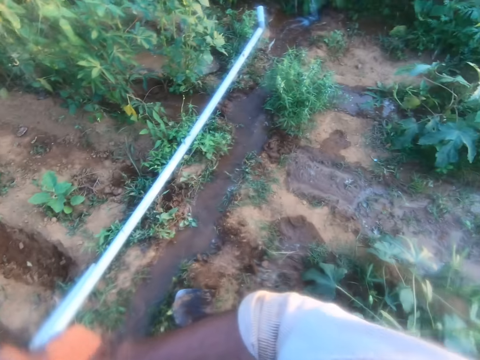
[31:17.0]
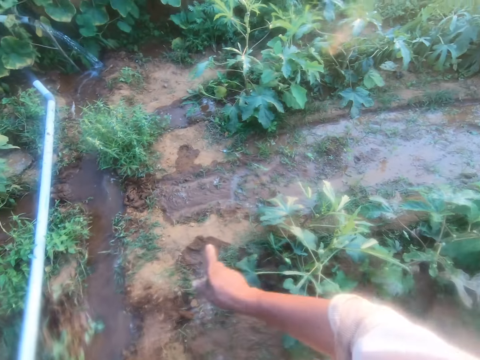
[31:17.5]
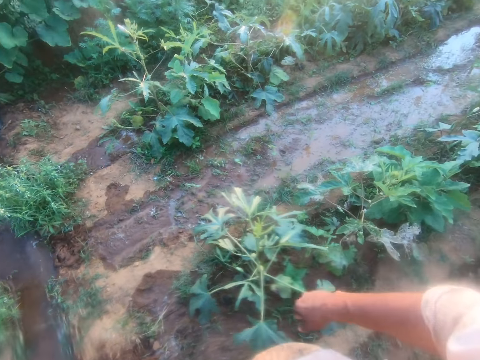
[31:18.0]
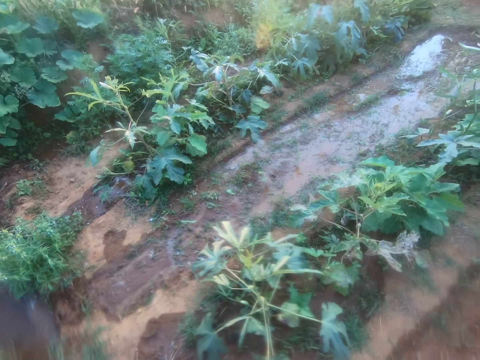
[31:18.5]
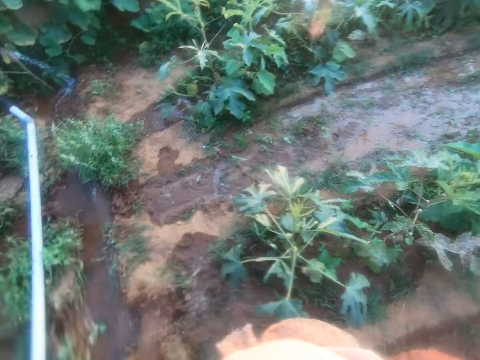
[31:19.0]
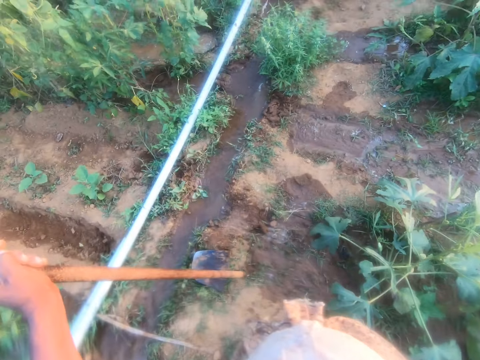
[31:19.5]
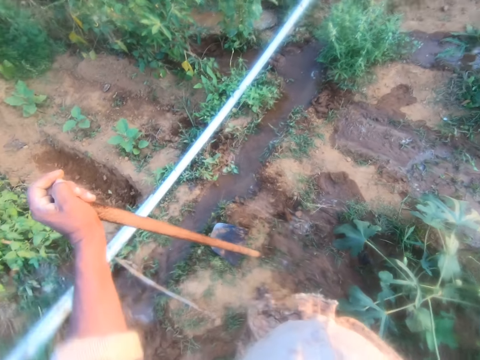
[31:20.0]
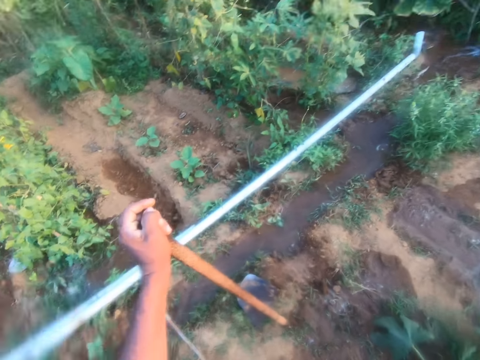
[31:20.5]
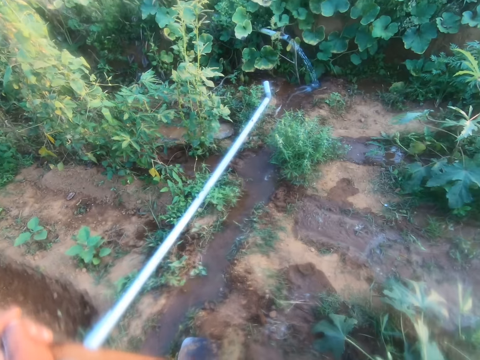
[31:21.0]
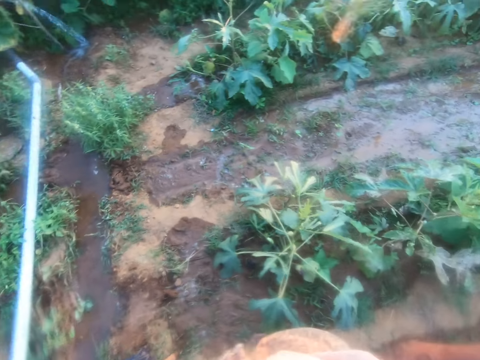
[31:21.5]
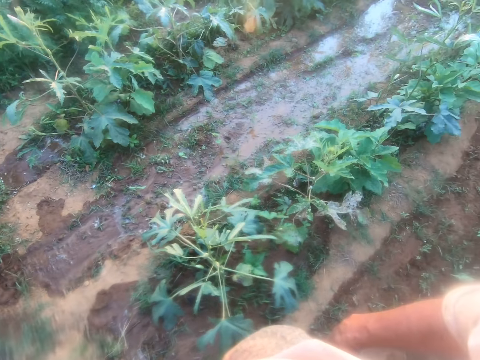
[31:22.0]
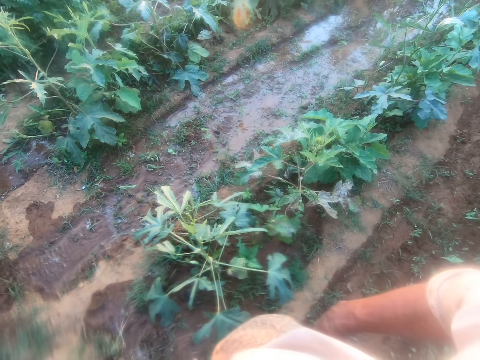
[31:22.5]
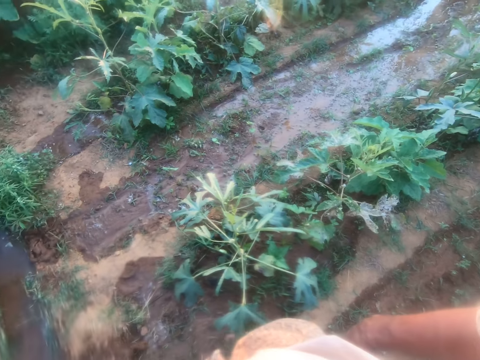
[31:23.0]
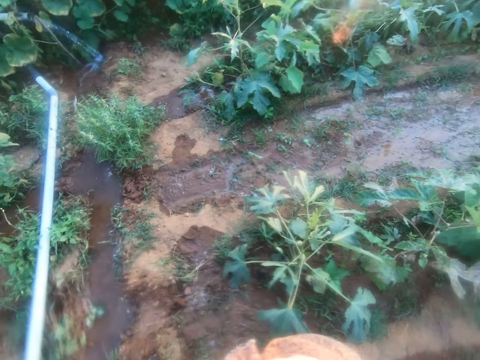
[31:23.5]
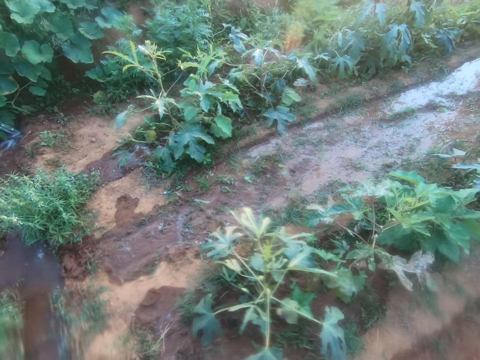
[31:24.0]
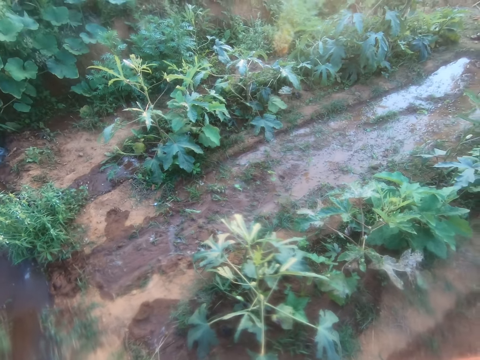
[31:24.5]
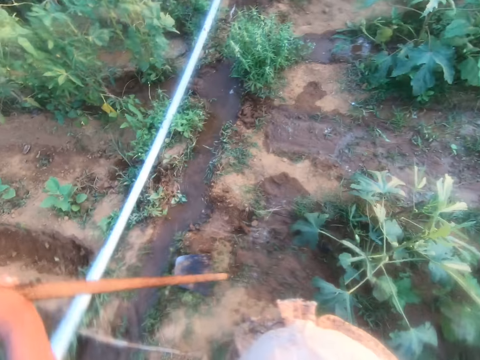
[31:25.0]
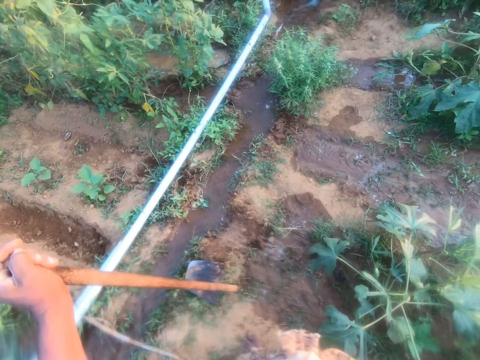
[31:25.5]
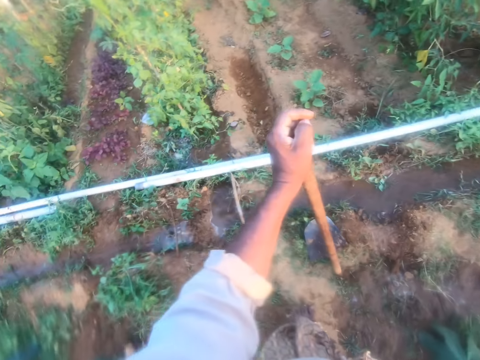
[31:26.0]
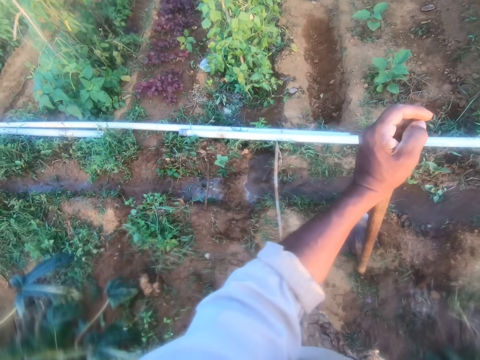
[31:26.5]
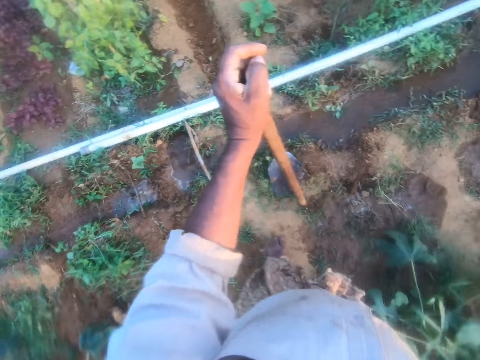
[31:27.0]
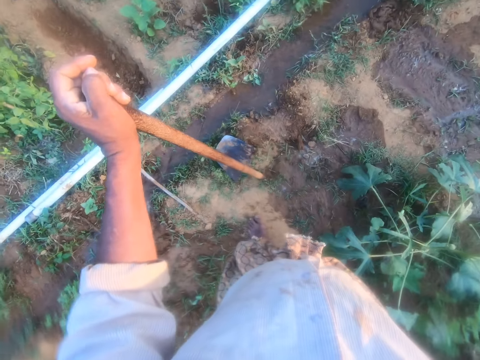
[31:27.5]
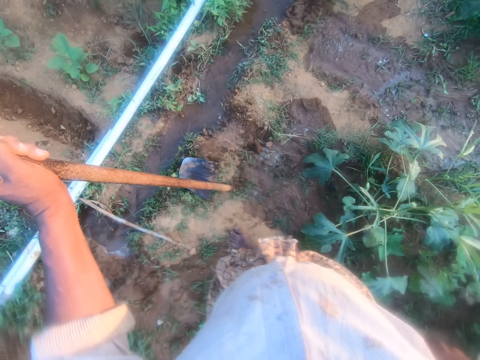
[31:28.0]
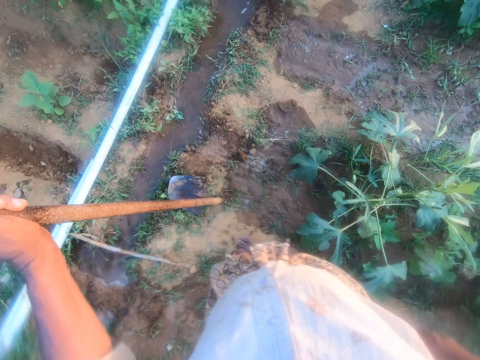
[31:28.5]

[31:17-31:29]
The camera wearer makes a step. They look around the garden. They point a finger. They look around the garden.

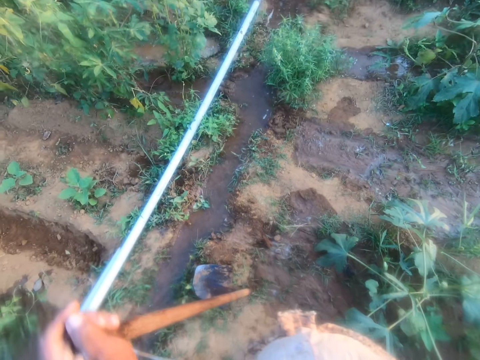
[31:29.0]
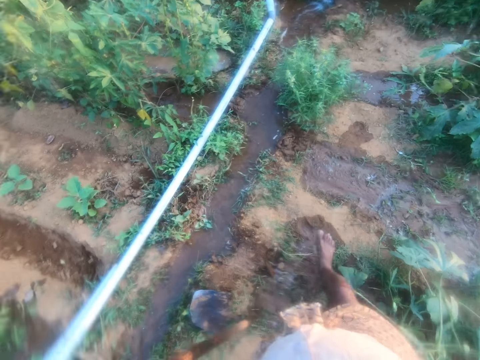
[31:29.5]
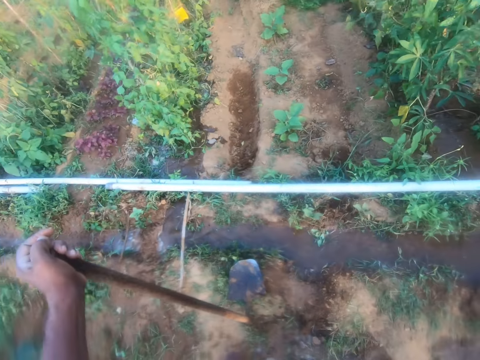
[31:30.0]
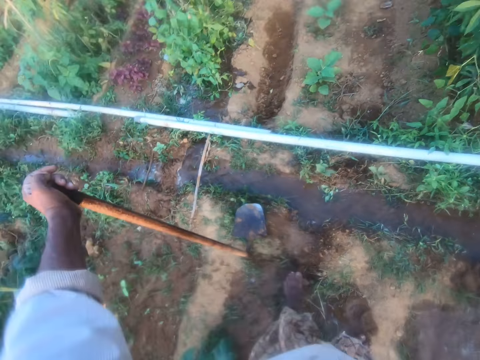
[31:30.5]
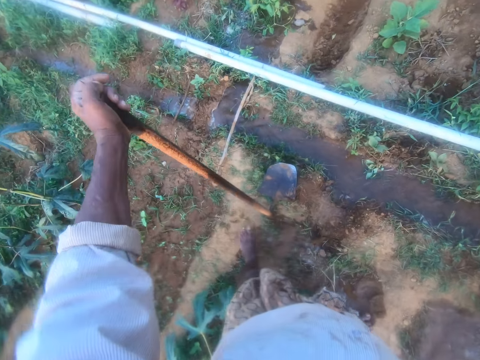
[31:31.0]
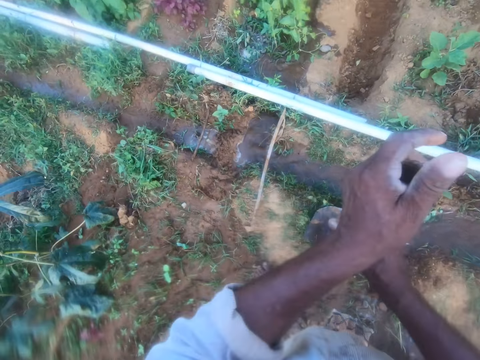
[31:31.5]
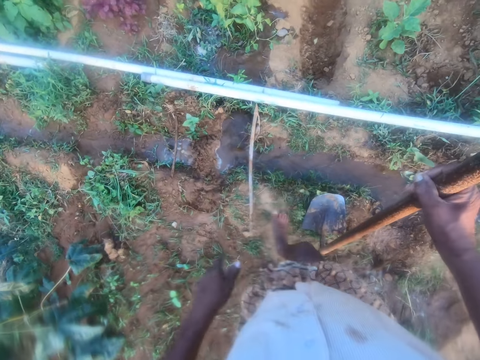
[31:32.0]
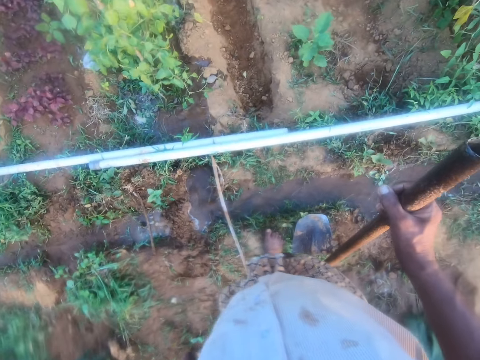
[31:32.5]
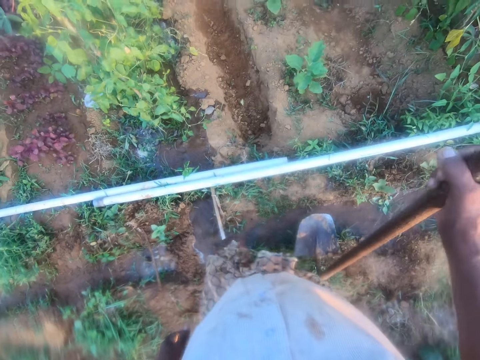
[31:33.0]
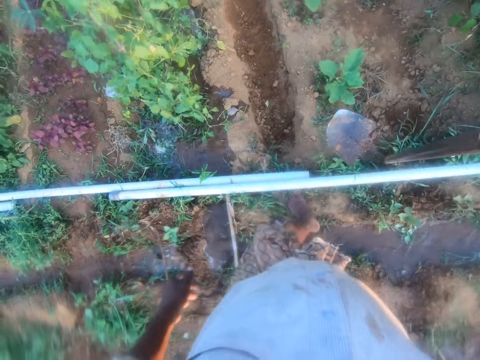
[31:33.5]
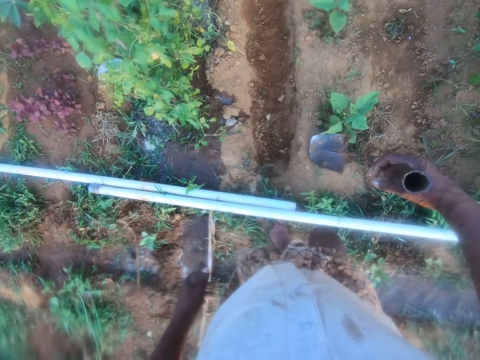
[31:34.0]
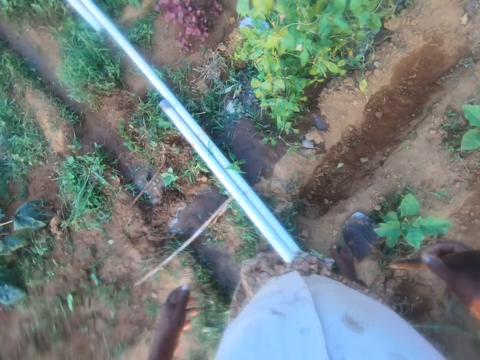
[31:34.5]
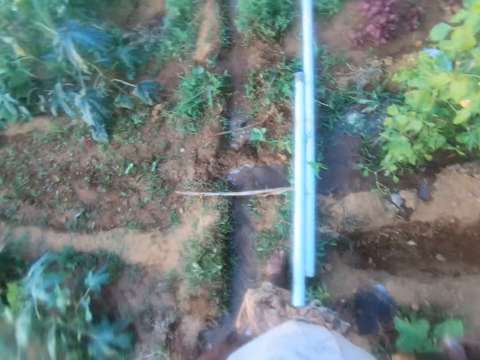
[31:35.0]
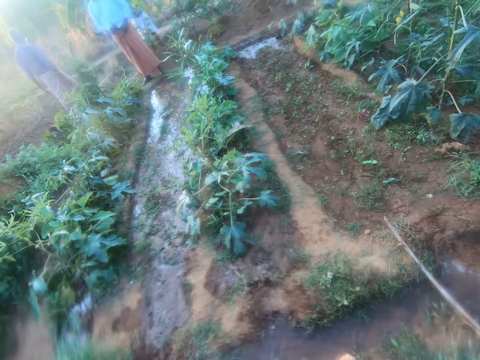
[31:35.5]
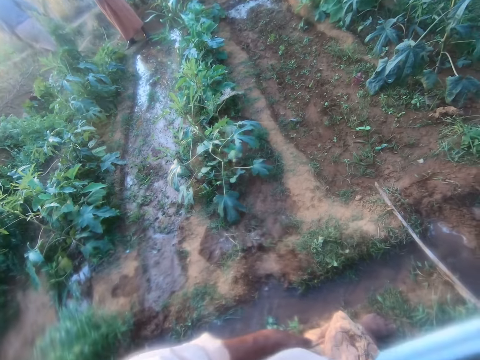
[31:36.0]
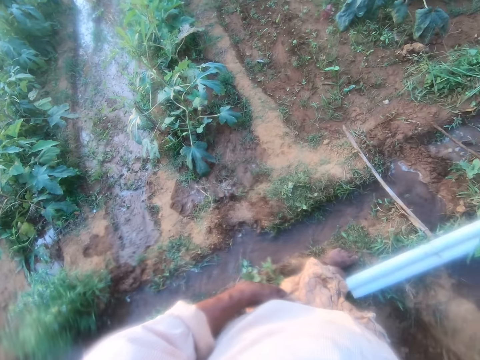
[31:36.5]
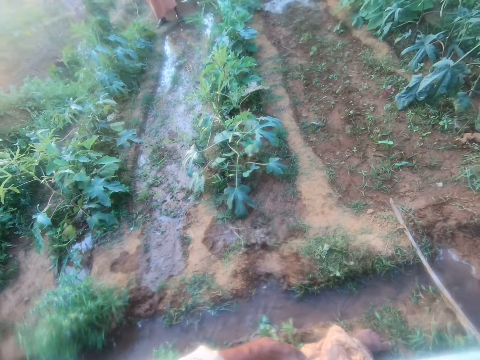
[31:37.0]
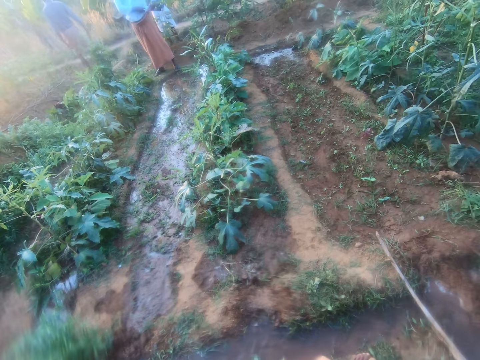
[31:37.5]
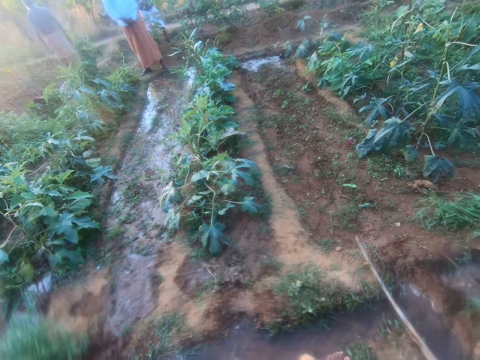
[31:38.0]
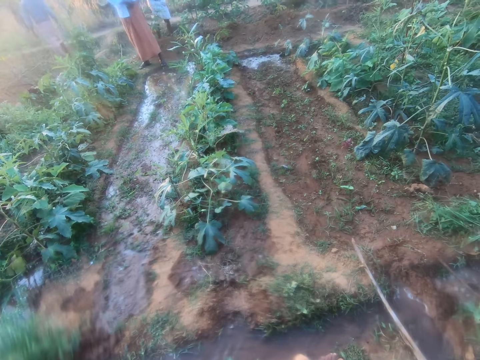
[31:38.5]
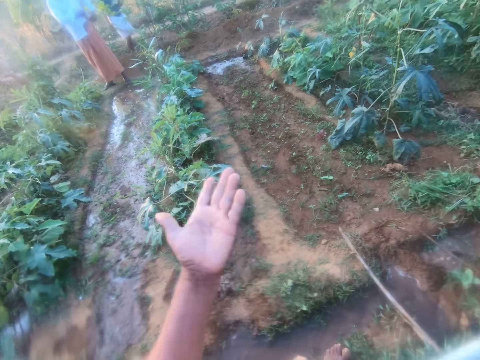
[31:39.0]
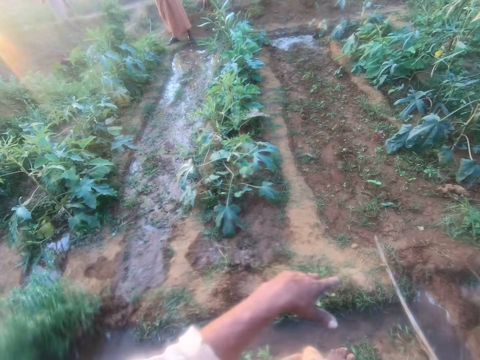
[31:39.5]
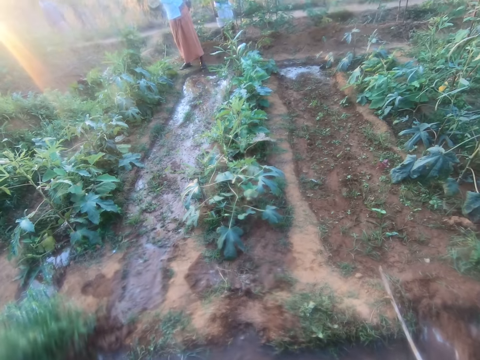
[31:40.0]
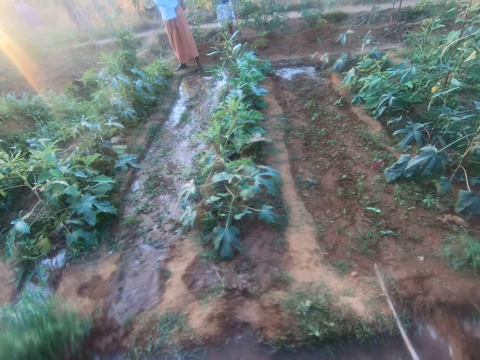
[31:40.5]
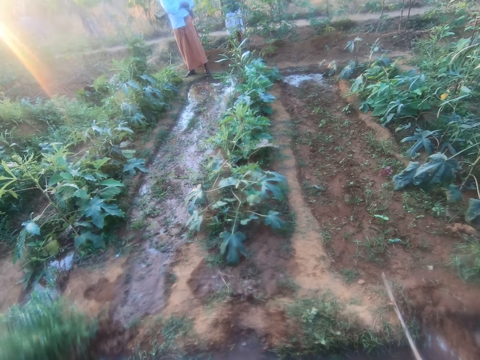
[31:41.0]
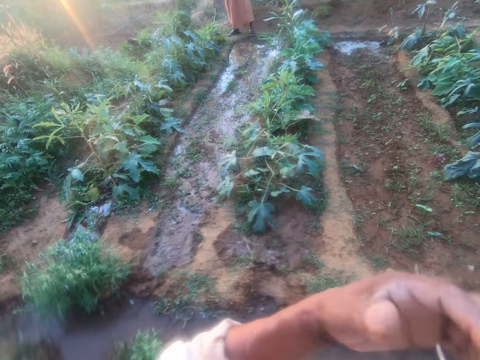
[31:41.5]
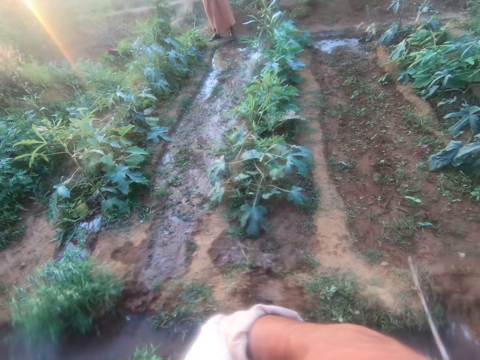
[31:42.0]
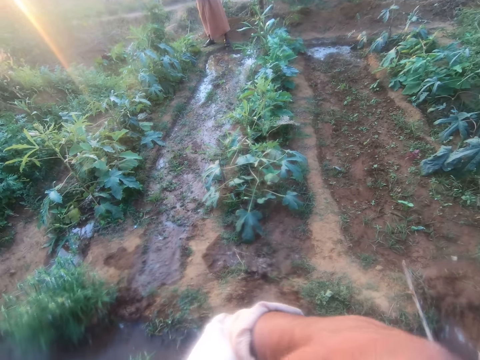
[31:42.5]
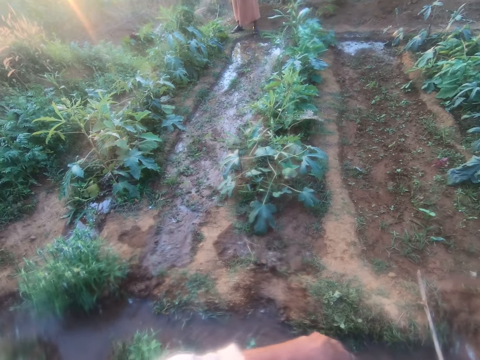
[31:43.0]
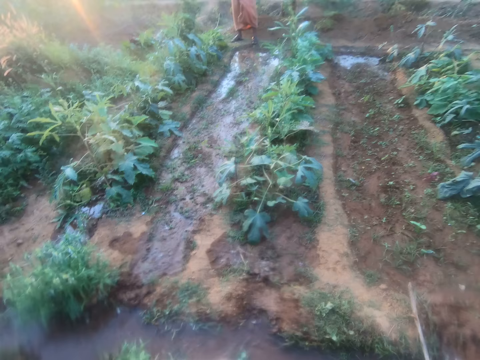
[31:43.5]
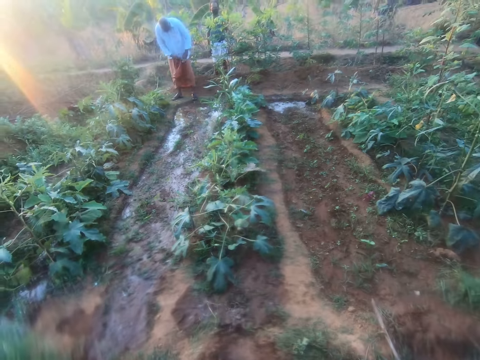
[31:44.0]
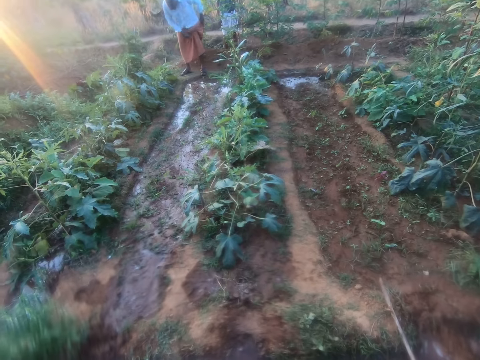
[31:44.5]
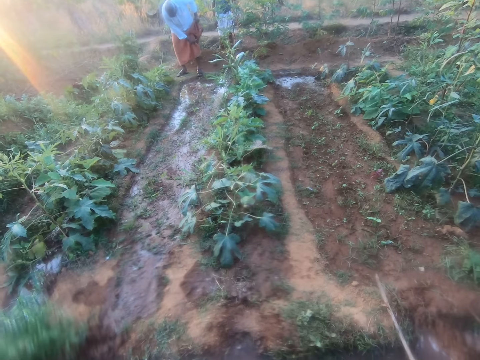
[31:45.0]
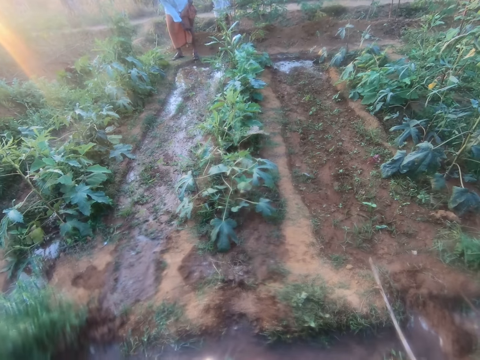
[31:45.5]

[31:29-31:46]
The camera wearer makes a step. They hold a hoe with the other hand. They pick up the hoe. They make steps. They put down the hoe. They move around the garden and turn around the garden. They look at the garden. A man adjusts clothes. The camera wearer moves a hand. They touch a face with a hand. They converse with the man.
